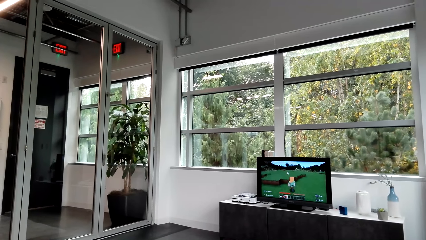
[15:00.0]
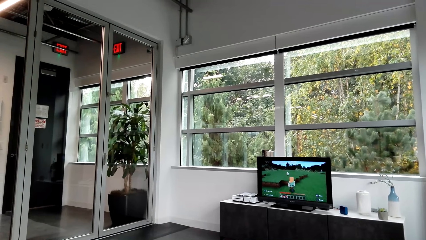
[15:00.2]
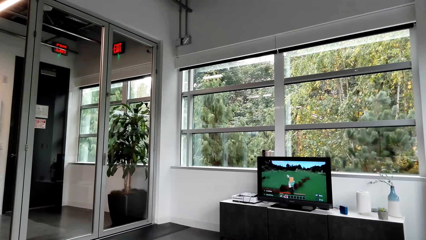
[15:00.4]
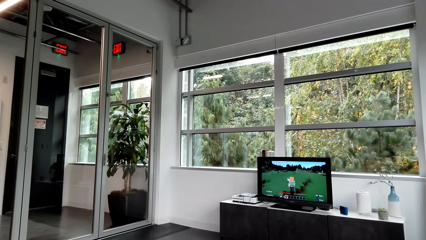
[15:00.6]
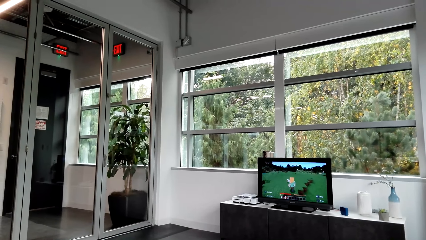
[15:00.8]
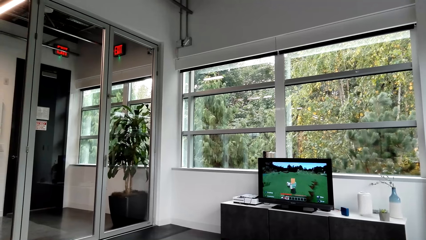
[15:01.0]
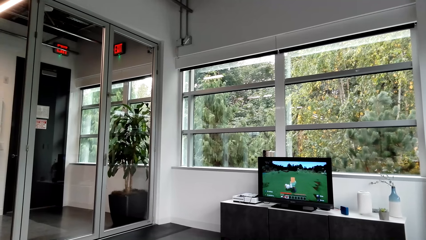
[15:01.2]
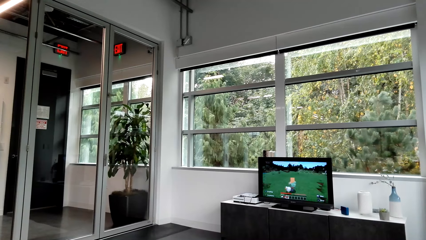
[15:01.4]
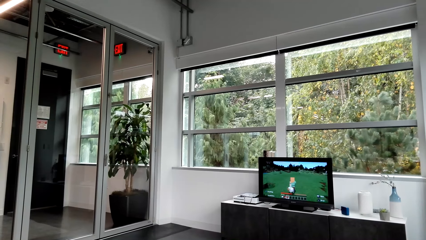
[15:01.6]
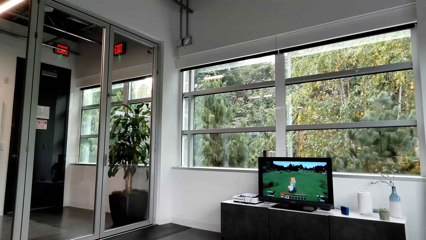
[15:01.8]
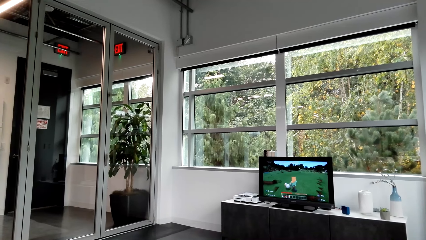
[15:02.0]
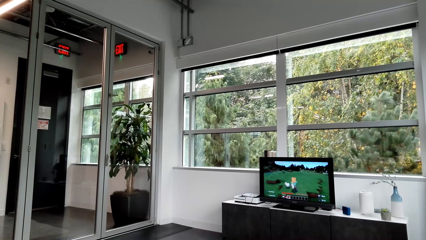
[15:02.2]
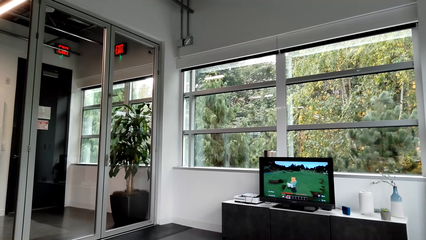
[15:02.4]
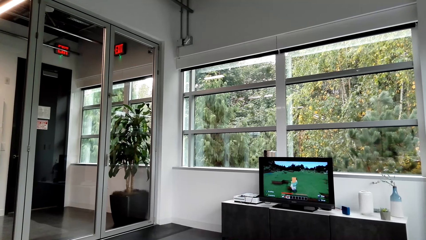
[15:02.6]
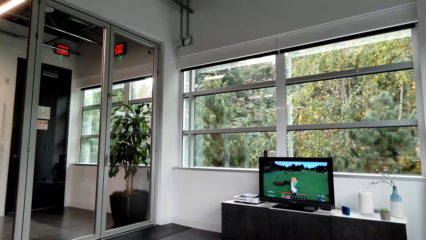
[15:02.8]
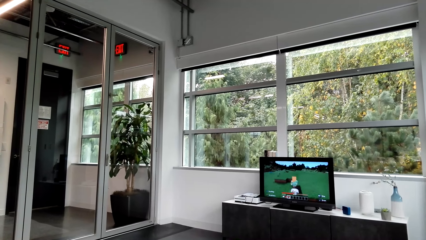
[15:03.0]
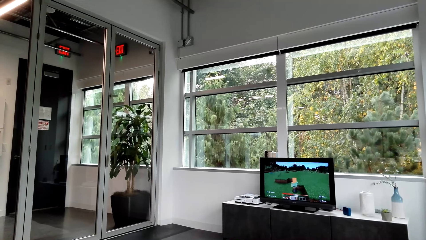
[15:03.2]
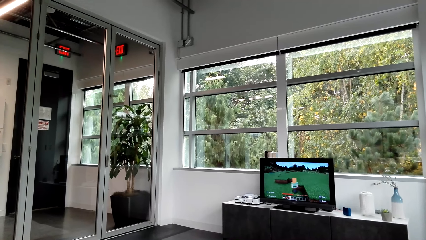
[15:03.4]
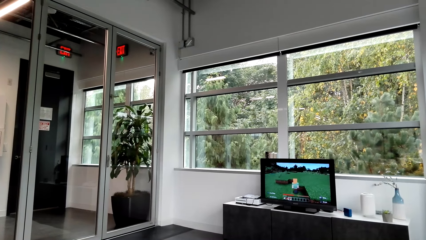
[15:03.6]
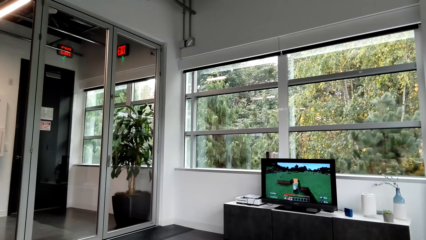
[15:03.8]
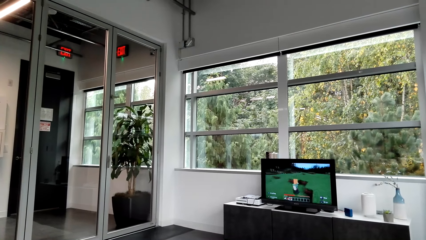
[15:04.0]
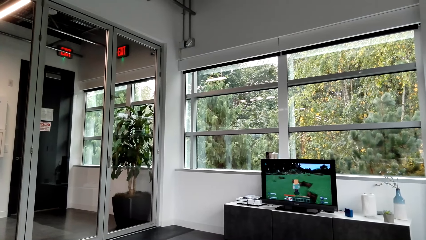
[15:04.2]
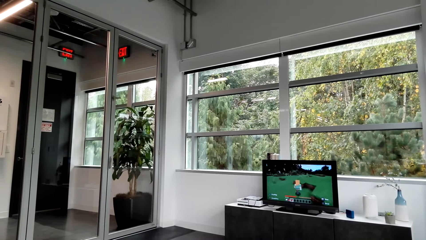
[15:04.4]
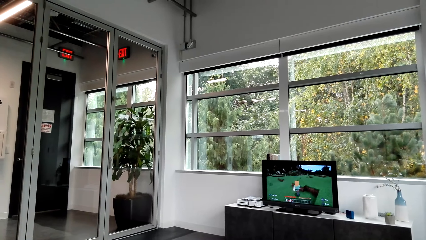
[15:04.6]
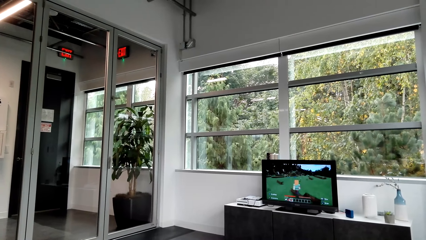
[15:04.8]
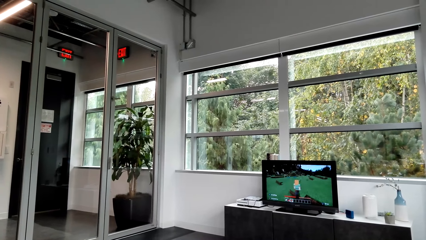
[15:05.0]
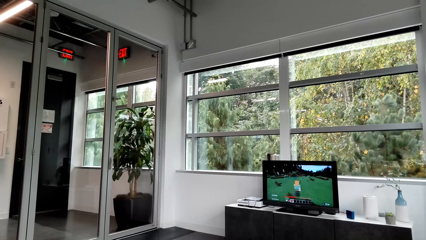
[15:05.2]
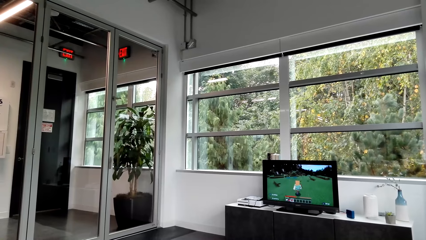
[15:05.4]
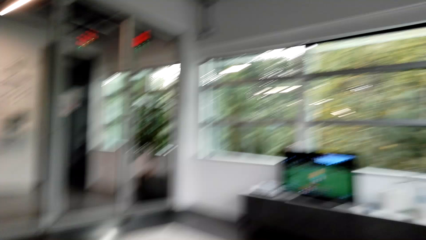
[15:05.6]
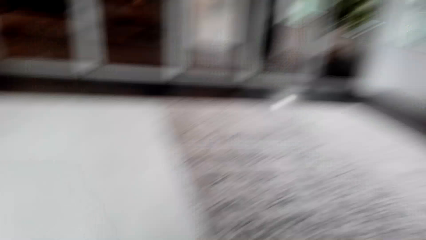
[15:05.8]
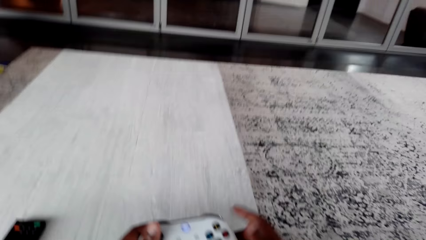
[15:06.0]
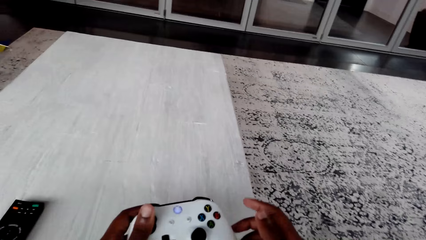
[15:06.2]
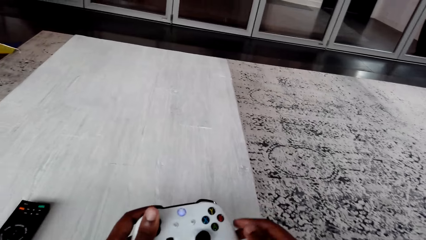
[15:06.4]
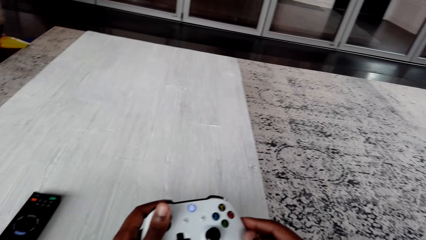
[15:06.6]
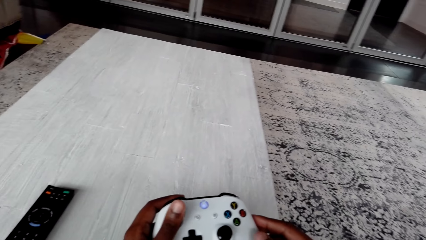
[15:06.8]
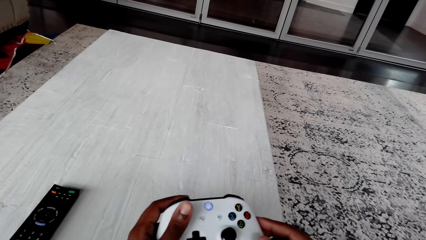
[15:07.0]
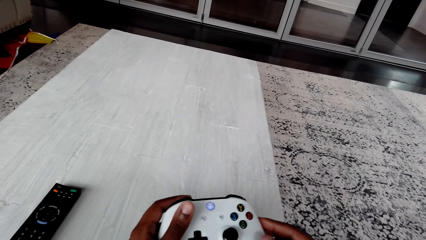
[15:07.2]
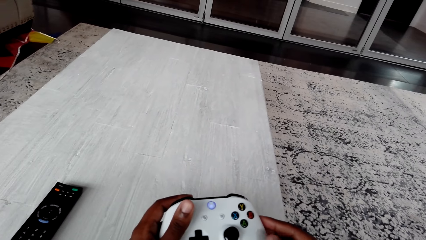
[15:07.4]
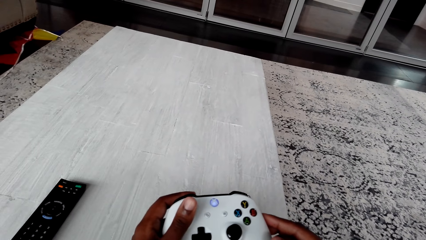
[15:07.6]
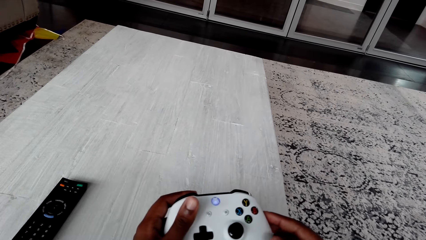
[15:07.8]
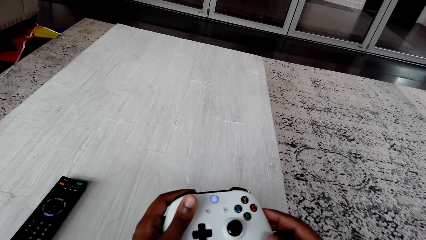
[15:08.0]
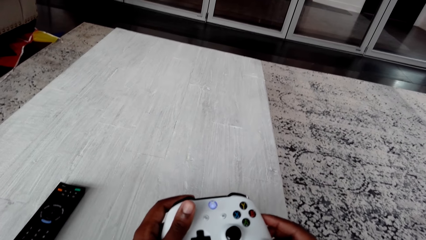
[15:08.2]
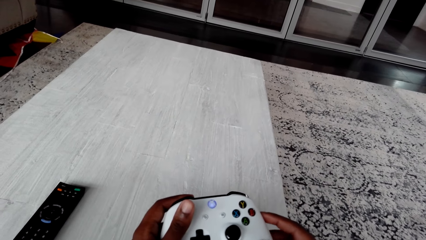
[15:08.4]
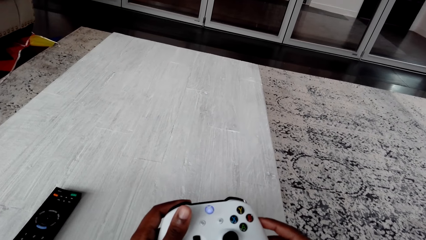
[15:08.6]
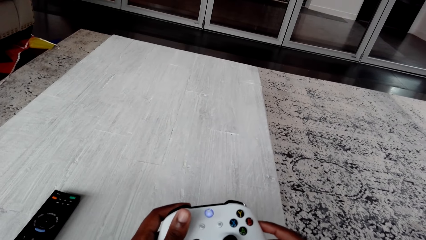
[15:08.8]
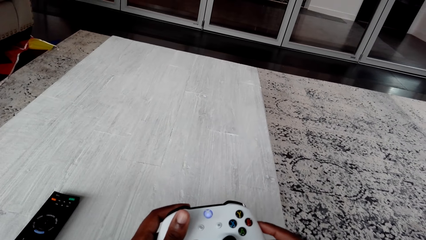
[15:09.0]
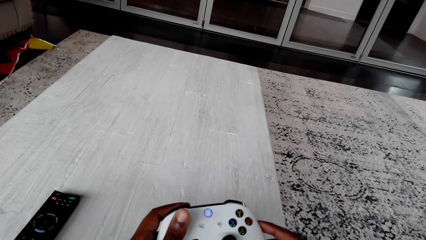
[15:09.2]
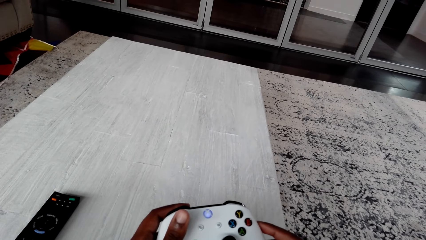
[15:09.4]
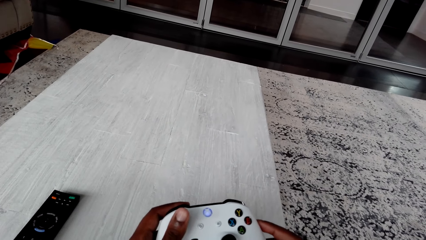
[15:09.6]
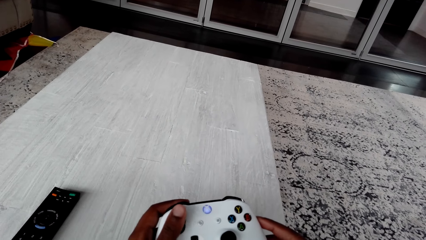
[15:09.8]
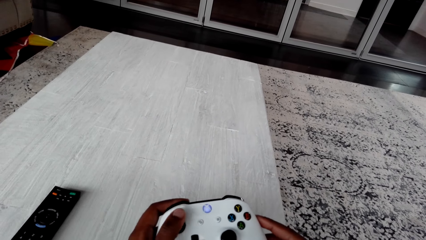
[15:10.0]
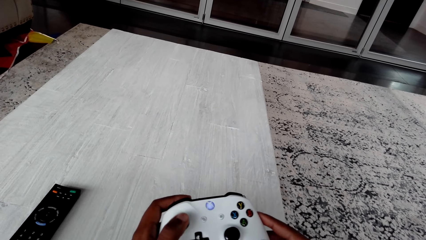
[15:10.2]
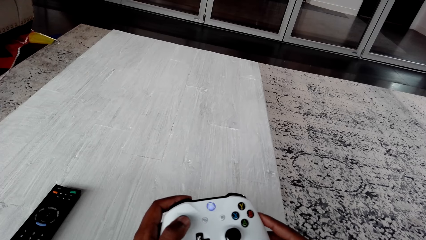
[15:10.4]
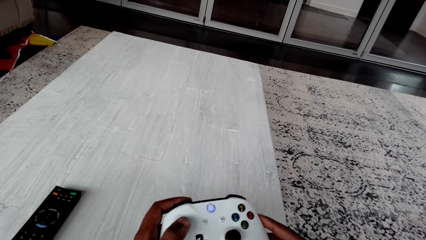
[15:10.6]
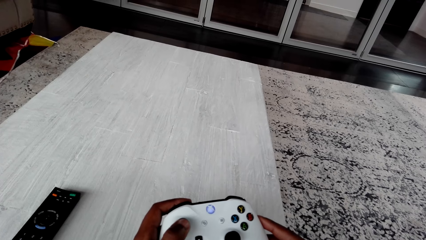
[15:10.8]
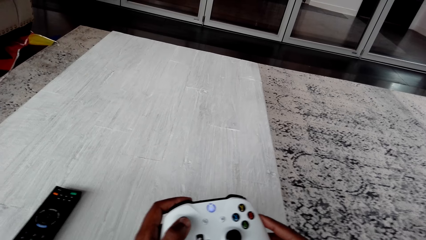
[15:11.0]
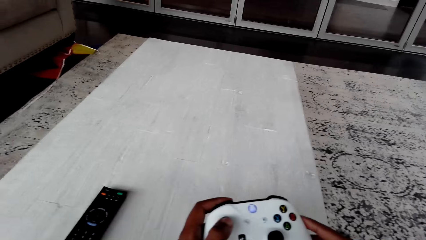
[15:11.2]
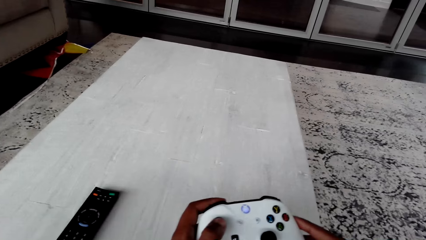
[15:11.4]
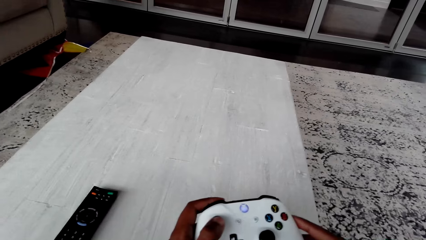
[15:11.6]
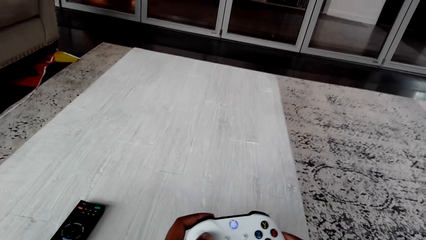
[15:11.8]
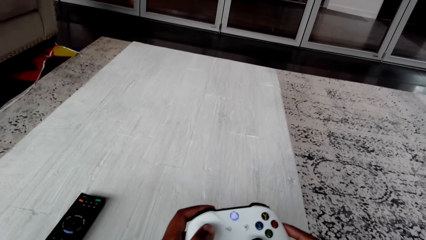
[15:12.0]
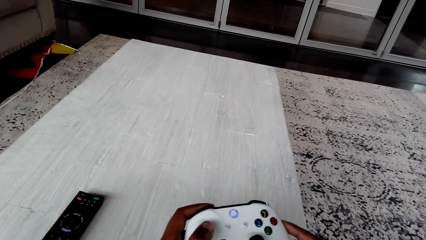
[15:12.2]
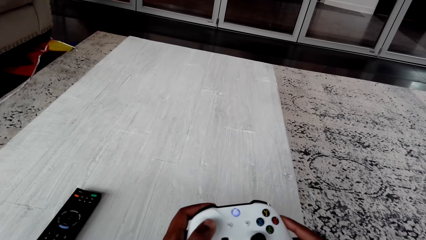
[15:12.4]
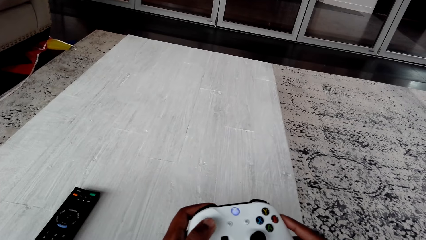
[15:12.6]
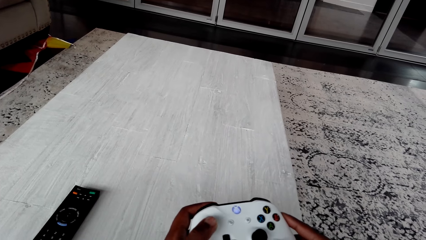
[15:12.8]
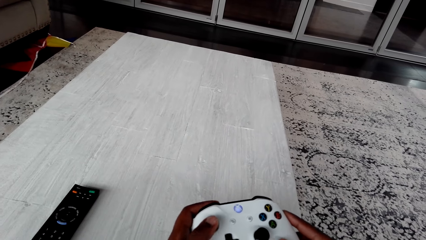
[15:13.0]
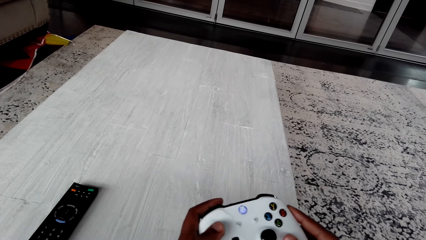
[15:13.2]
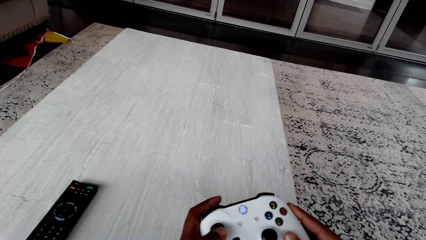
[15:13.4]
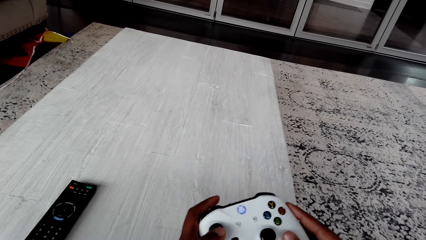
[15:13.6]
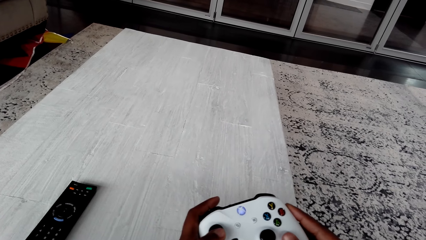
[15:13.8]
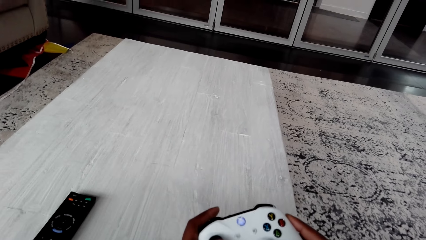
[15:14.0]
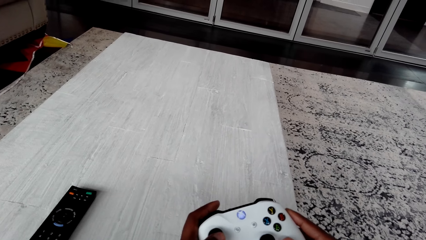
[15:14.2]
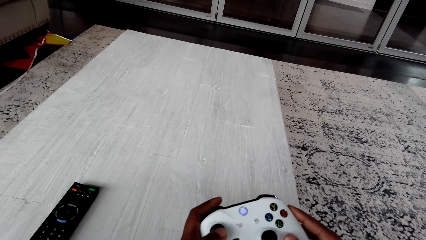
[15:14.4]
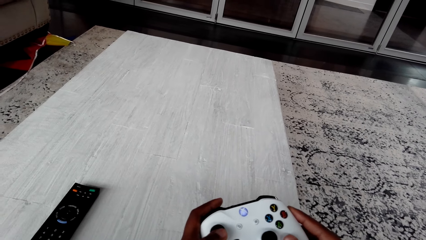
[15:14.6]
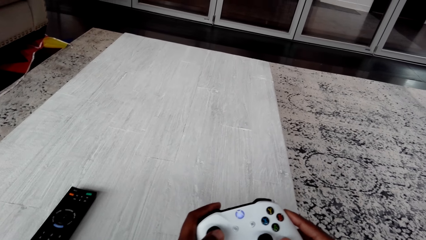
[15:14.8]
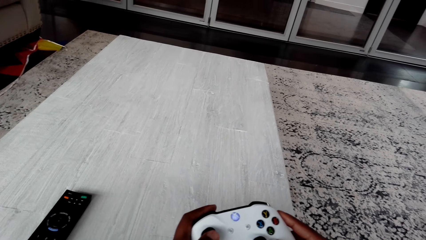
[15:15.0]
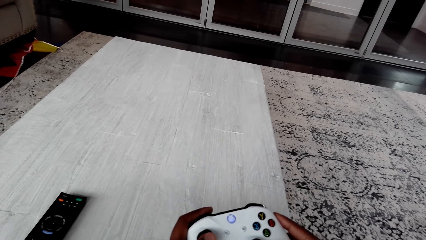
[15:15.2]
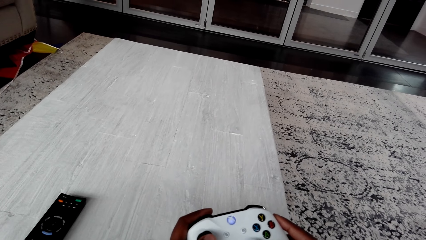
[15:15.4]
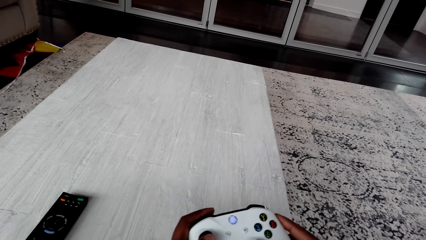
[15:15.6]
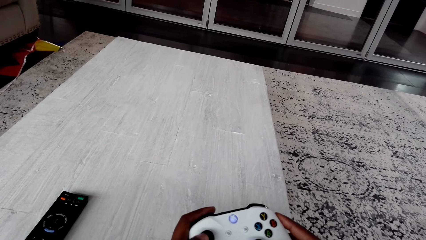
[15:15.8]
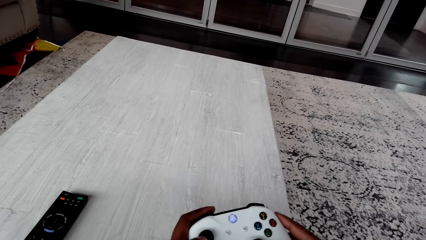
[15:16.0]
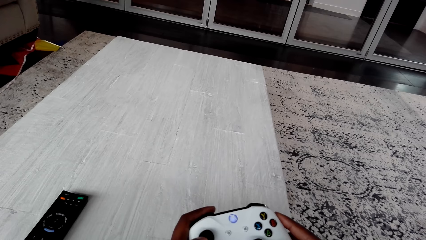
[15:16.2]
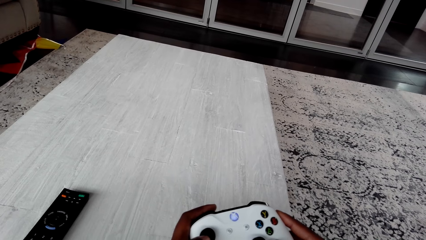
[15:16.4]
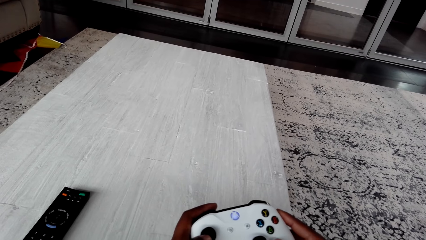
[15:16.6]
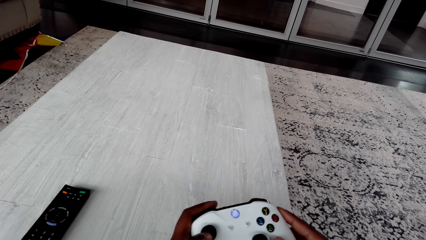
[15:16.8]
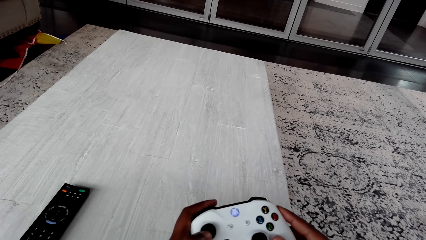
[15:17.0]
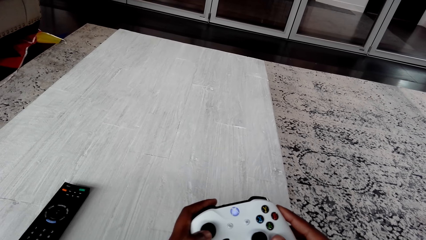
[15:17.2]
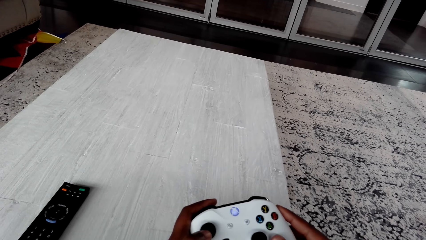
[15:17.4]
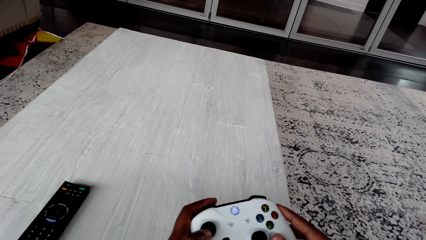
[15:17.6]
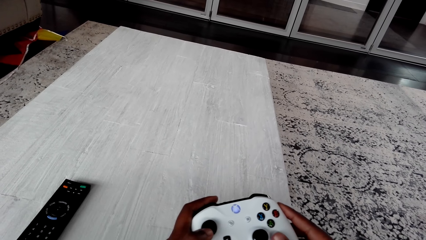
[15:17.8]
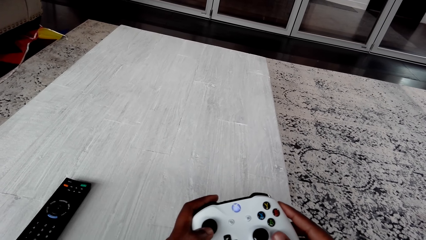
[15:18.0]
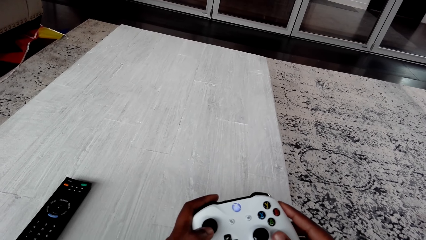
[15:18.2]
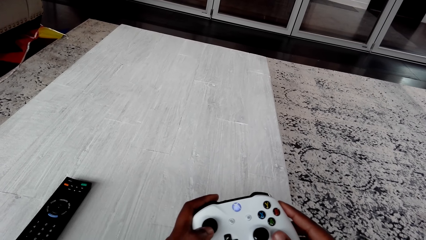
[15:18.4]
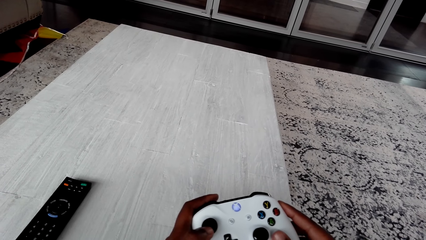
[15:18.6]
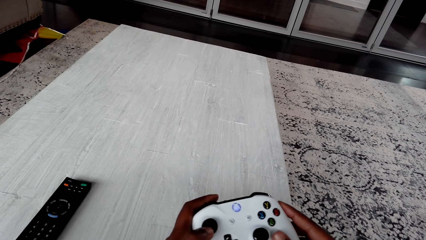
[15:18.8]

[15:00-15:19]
The camera wearer reads on a phone. They play a video game.
